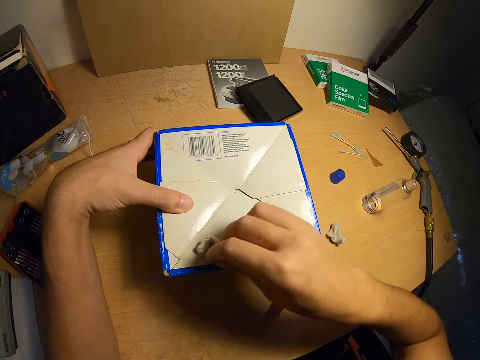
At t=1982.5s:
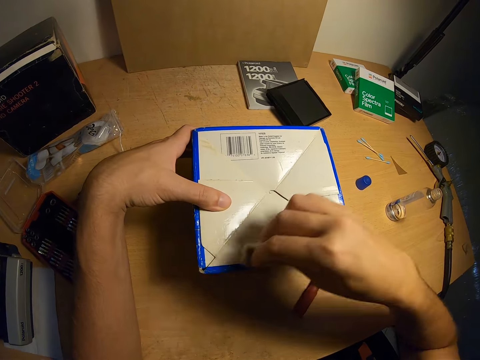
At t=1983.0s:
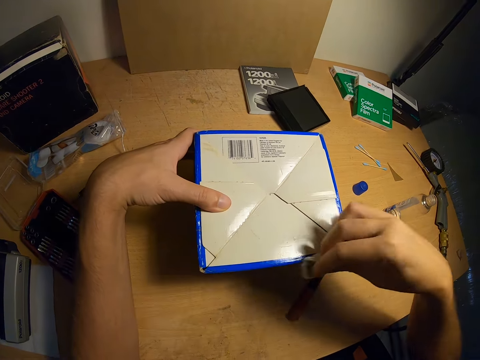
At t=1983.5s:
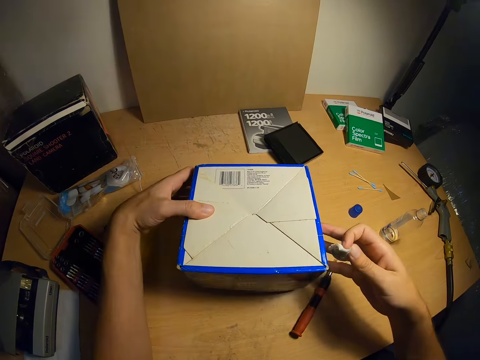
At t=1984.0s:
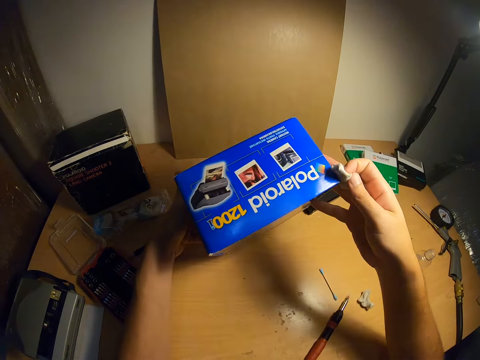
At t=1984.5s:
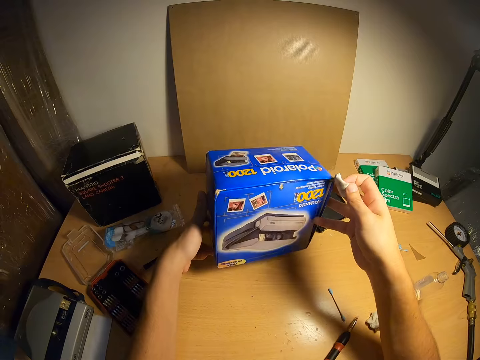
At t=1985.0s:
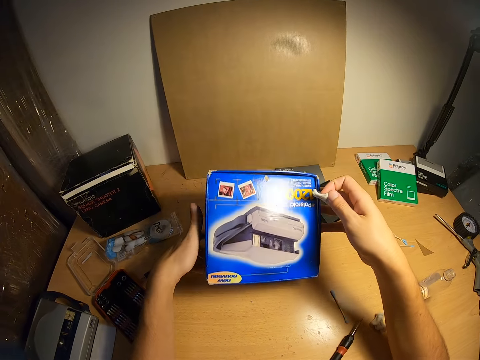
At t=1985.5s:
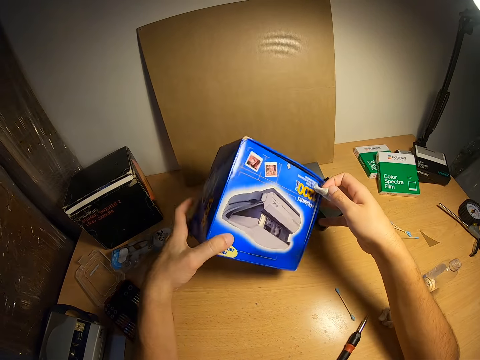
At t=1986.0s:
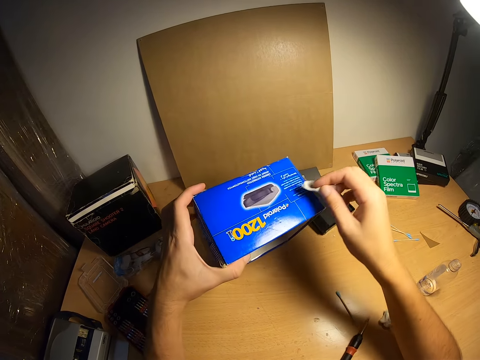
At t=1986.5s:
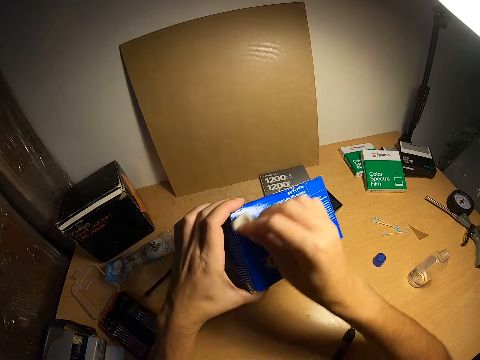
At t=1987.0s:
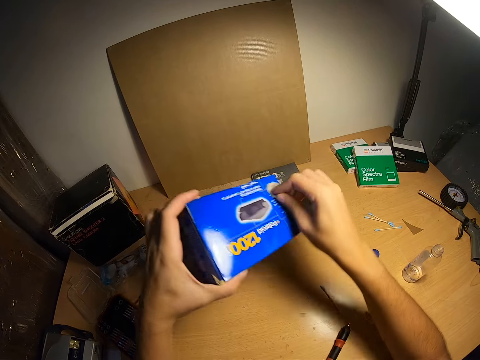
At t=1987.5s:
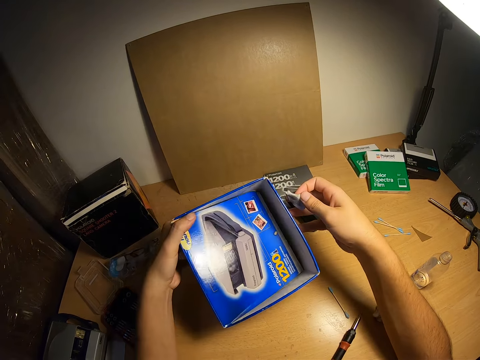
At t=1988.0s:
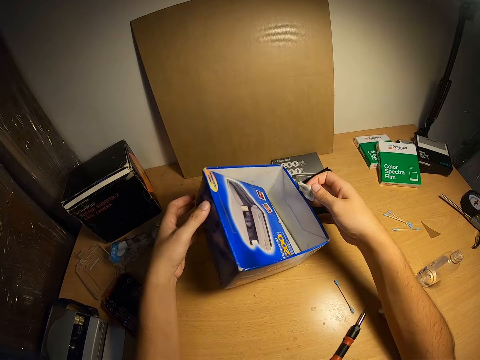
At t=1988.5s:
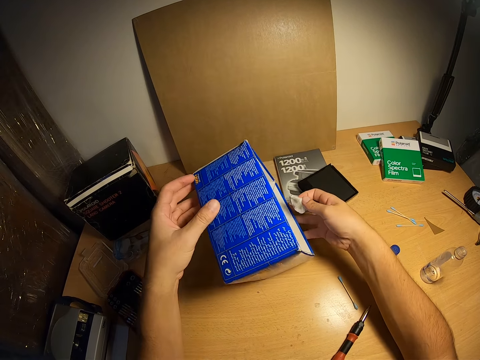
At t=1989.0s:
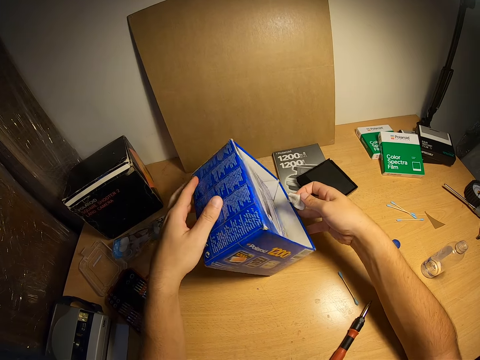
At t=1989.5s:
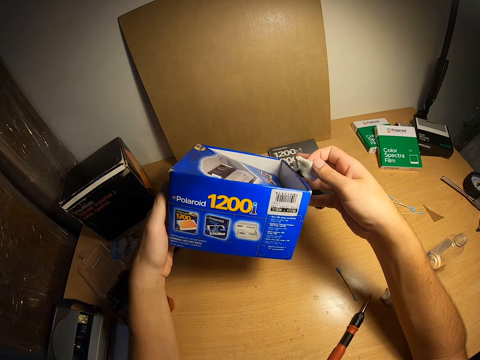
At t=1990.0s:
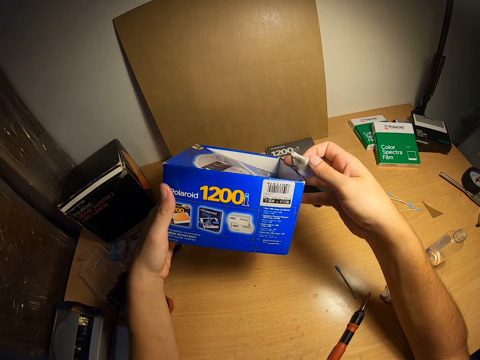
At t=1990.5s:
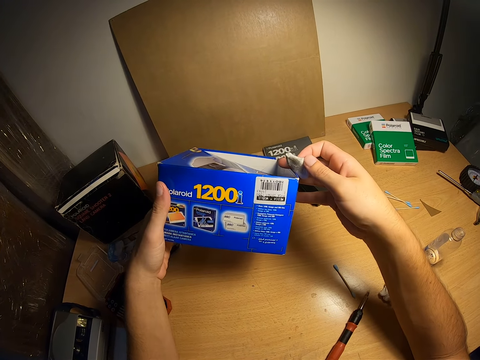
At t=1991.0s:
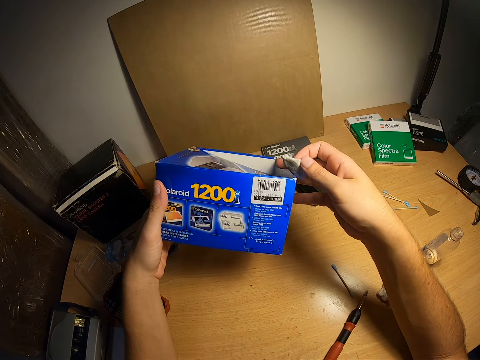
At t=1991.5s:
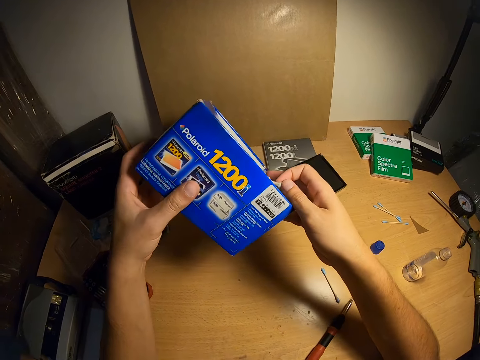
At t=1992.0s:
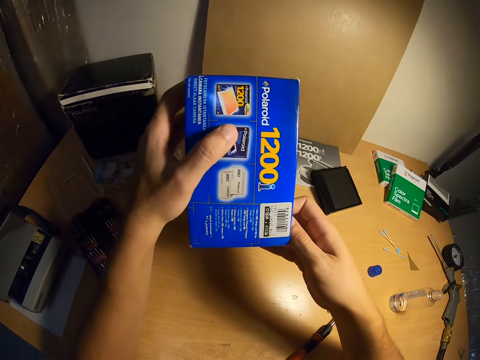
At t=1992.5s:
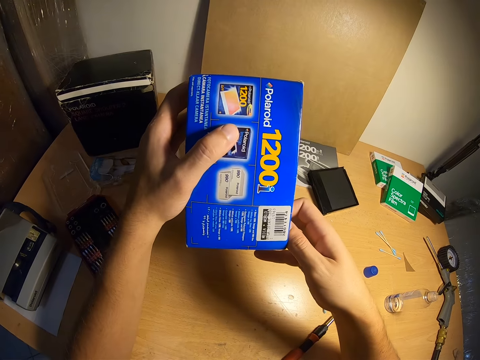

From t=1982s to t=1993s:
The camera wearer stops the cleaning of the bottom part of the box. She turns the box to the side. She cleans the side part of the box with the cotton wool. She turns the box to the top part. She looks at the box. She checks the box round with her hands.

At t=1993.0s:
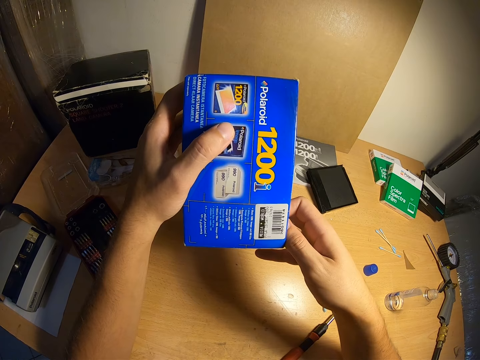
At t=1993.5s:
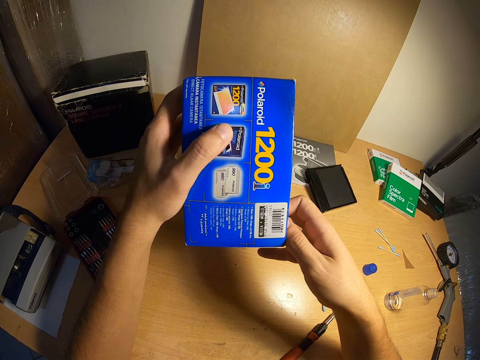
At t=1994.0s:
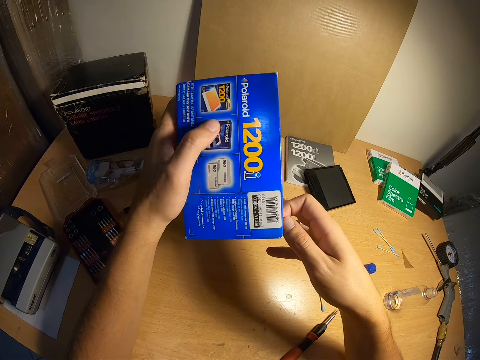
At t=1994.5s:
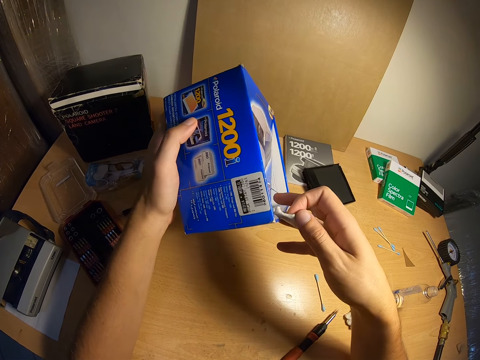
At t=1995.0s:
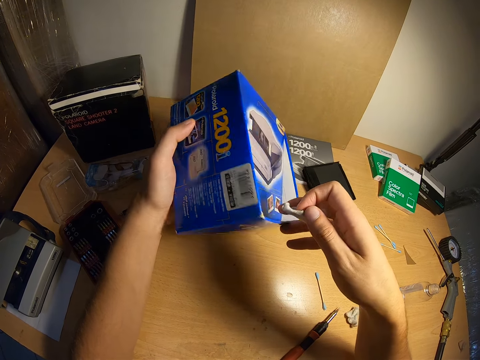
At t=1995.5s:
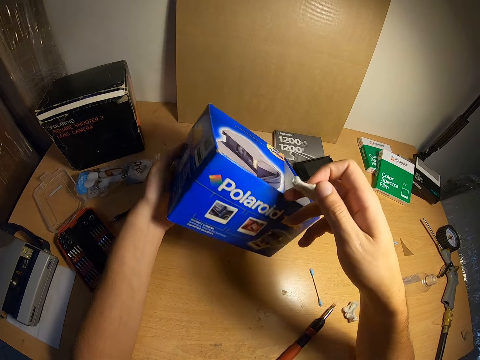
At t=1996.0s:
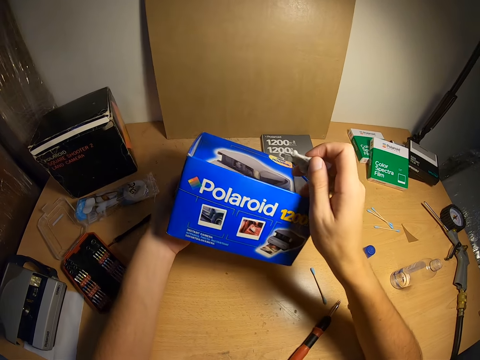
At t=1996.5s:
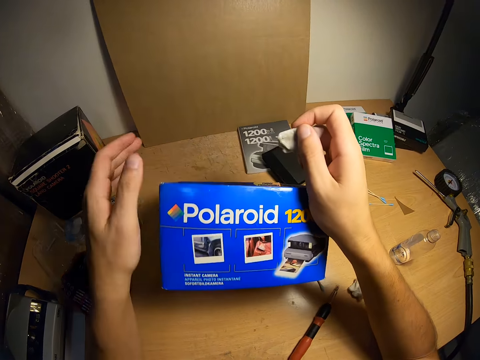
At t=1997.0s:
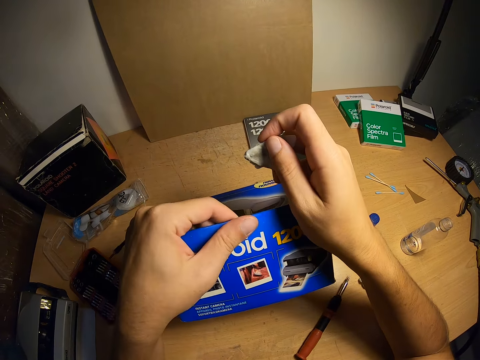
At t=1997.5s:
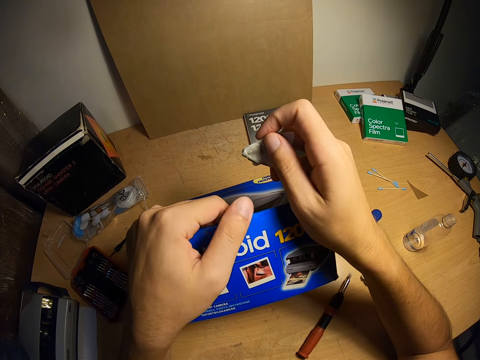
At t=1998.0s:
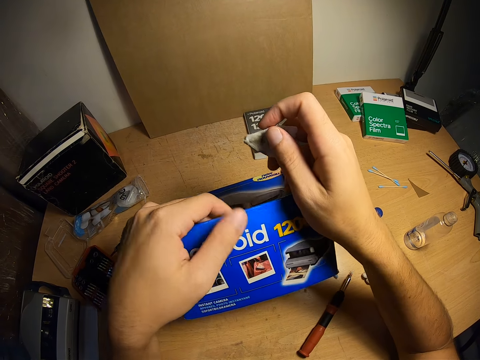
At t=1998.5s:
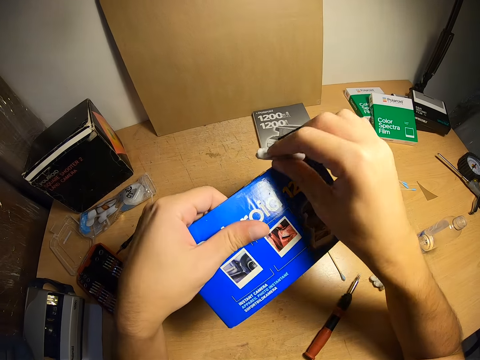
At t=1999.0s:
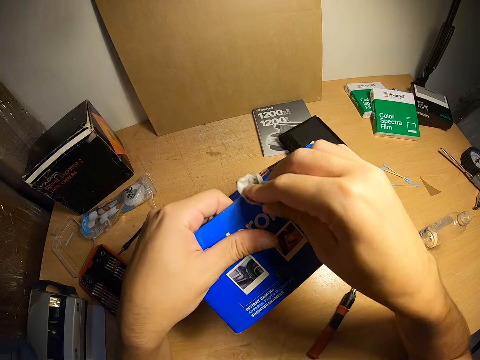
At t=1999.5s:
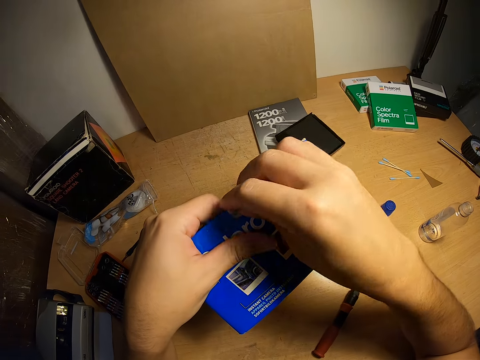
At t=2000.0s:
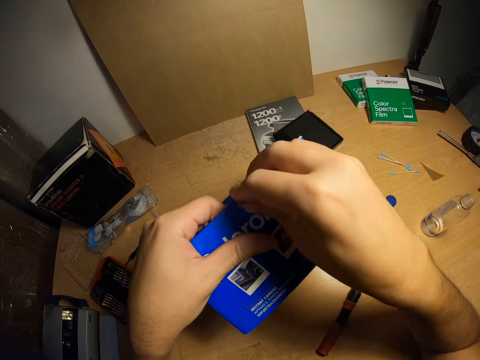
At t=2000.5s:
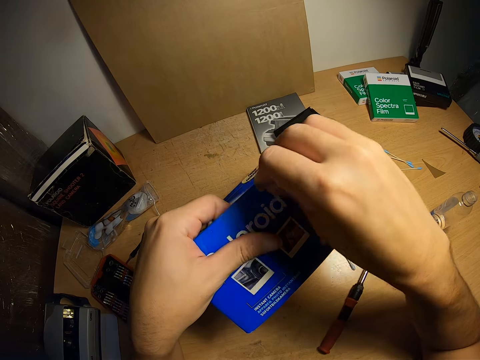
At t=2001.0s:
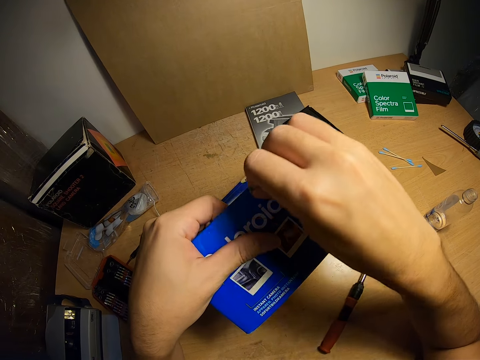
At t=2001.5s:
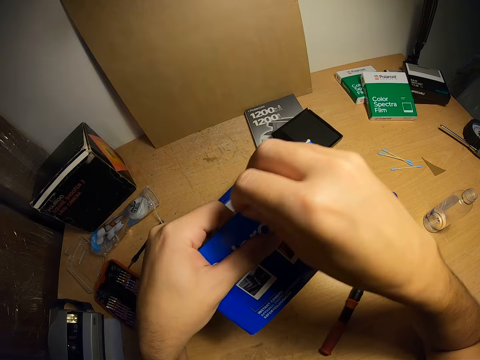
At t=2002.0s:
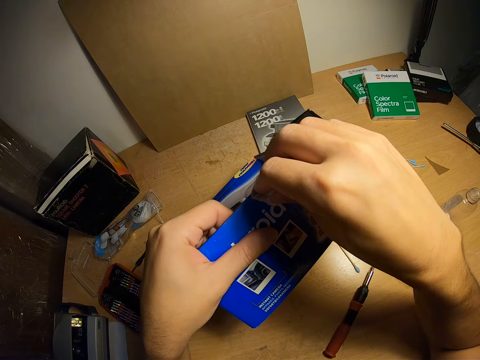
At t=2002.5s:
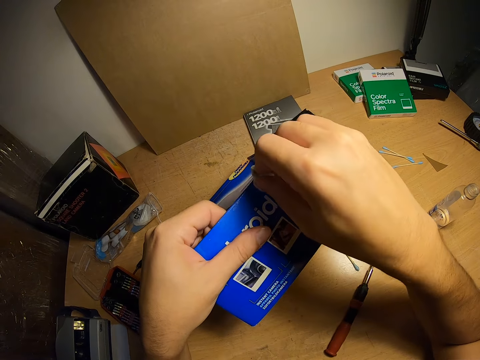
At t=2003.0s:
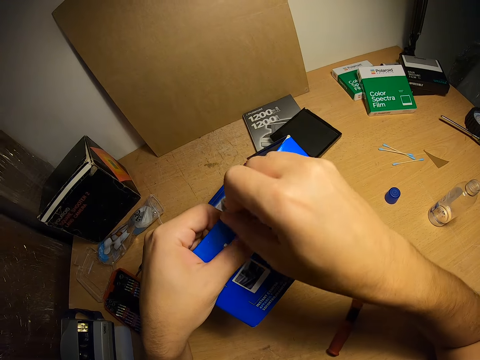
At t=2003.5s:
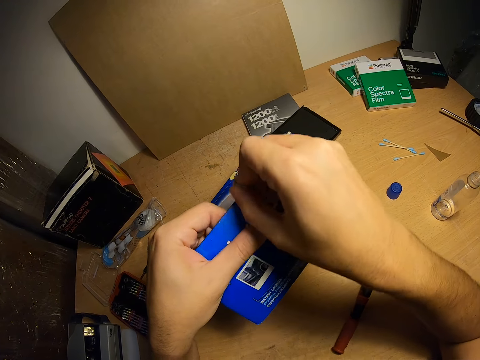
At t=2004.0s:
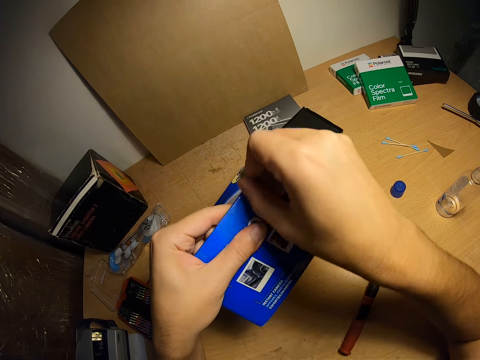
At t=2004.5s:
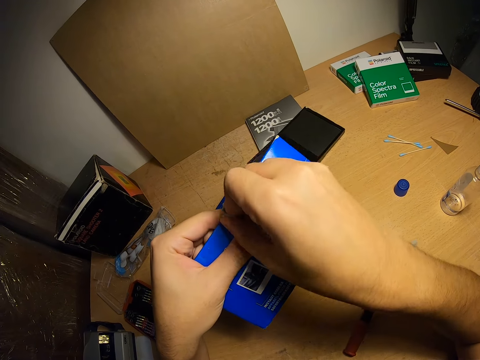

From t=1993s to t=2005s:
The camera wearer wipes the side part of the box. They clean the side part of the box with the cotton wool.

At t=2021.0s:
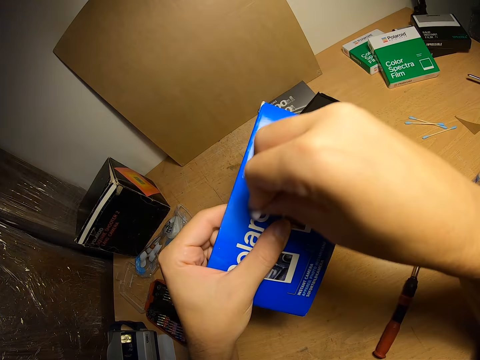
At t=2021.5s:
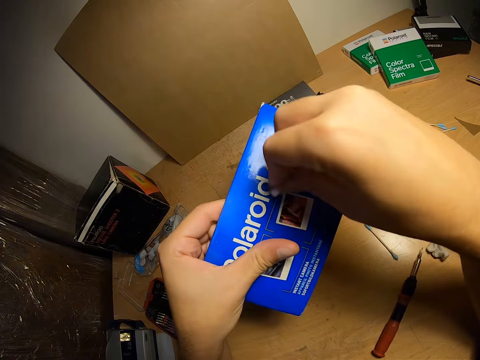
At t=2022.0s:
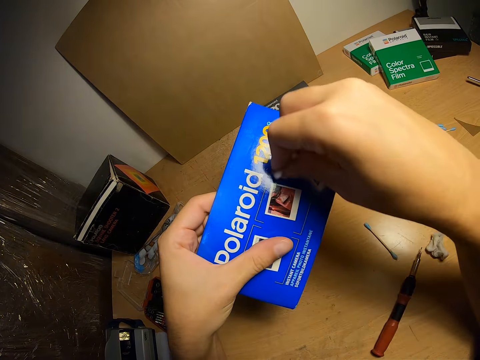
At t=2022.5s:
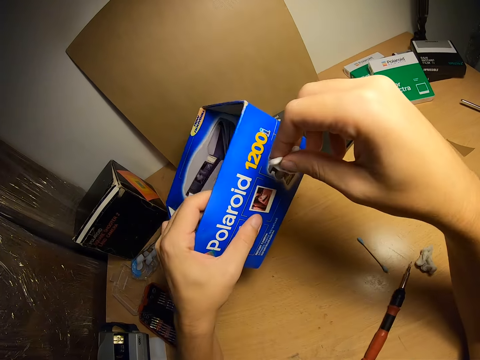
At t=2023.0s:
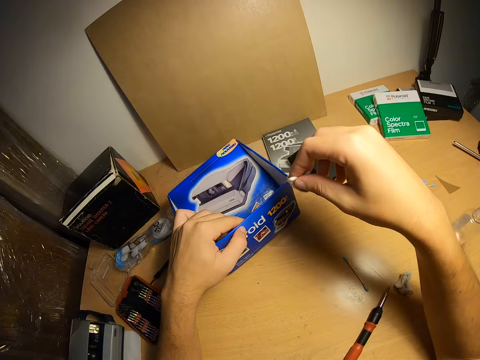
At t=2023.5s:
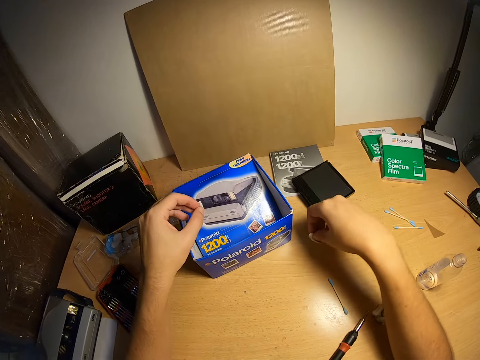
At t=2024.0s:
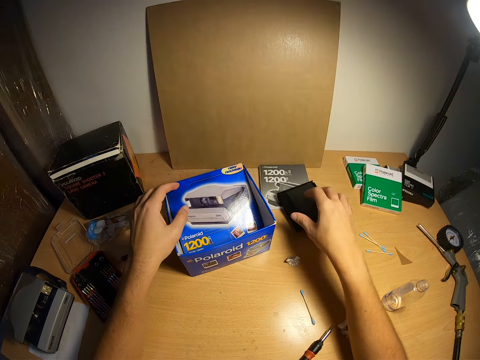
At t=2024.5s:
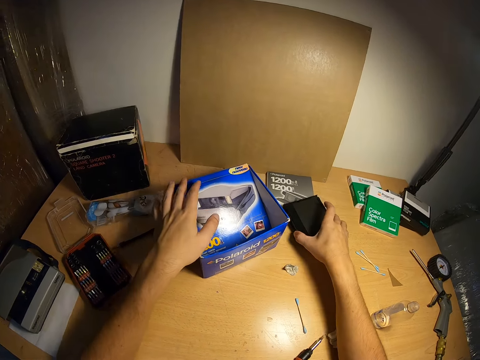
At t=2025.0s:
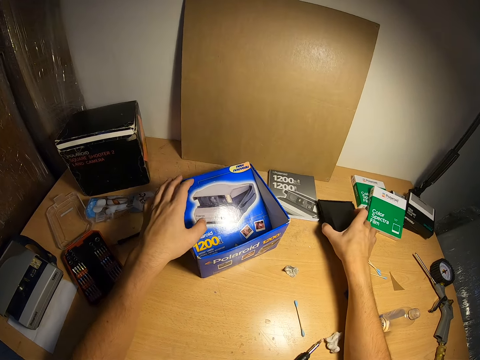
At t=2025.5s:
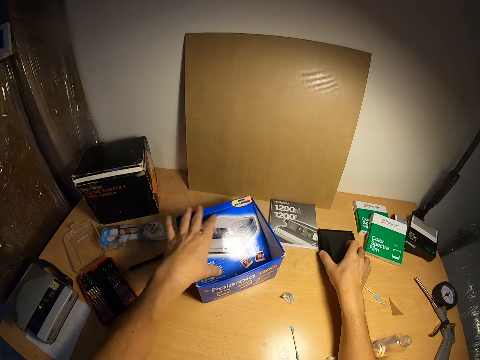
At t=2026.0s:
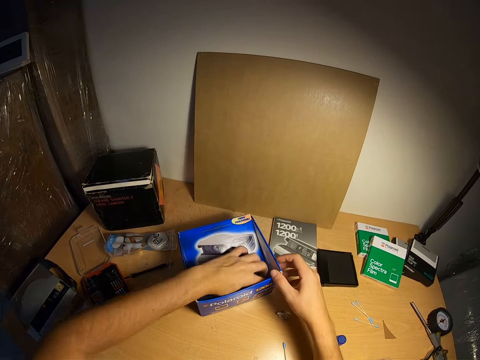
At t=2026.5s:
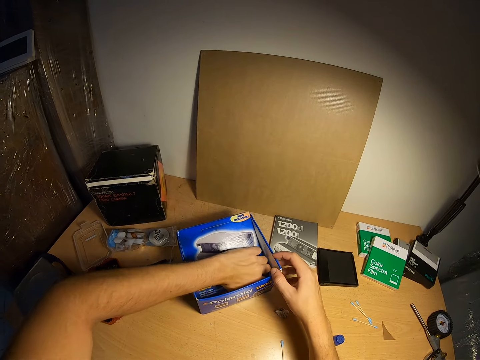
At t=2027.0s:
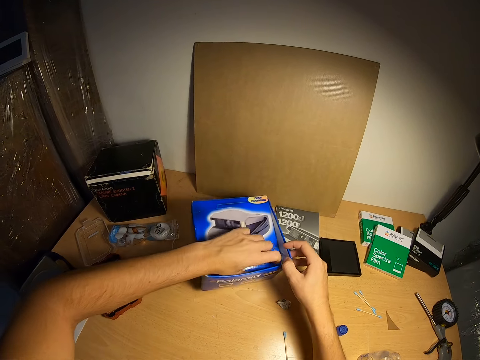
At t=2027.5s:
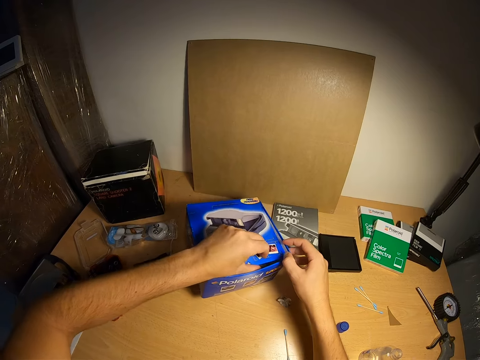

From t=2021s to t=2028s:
The camera wearer puts the box down on the table. She puts the cotton wool down on the table, moves a book on the table and puts a black box aside. She opens the box with her left hand.
